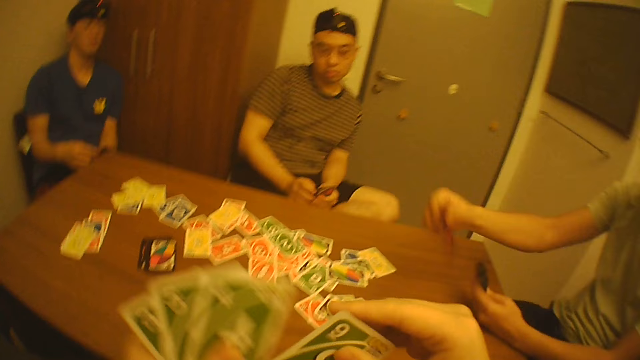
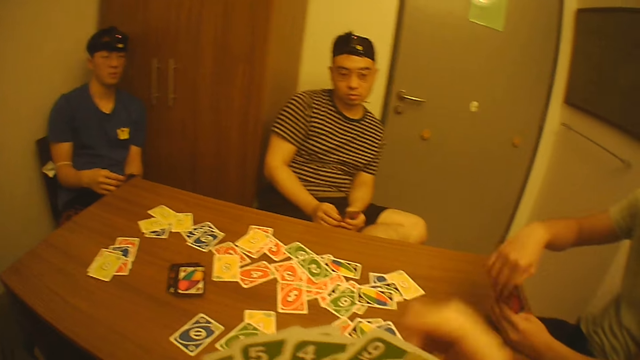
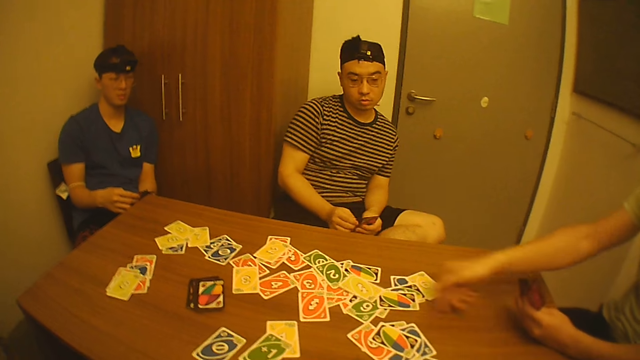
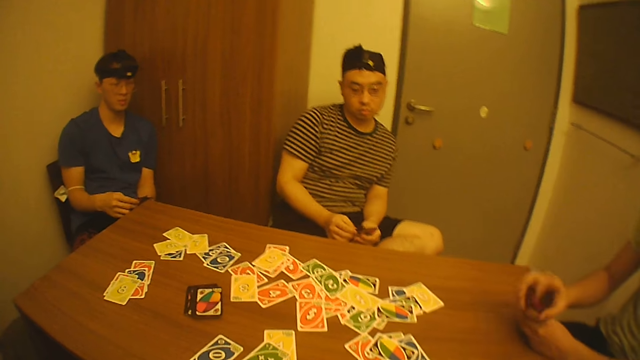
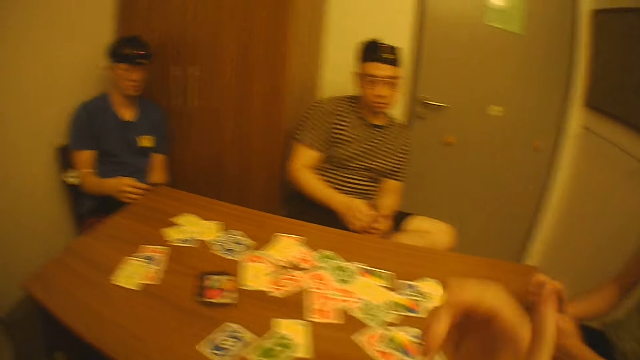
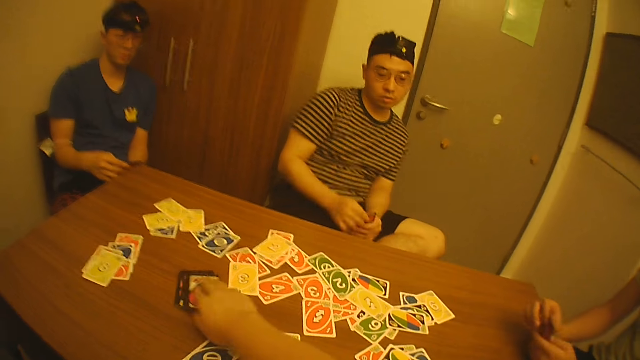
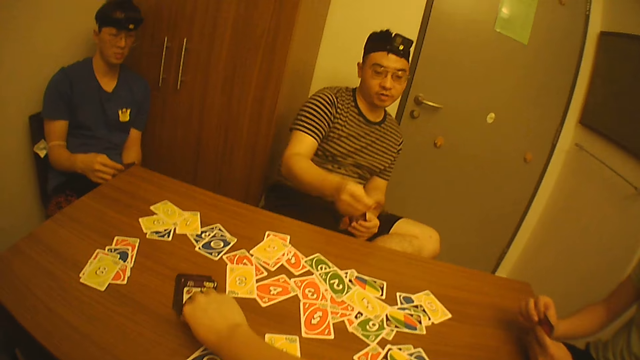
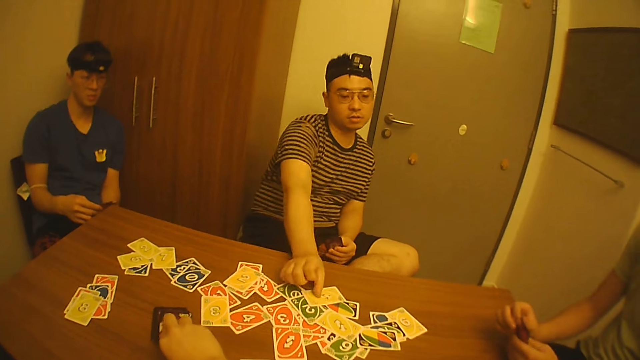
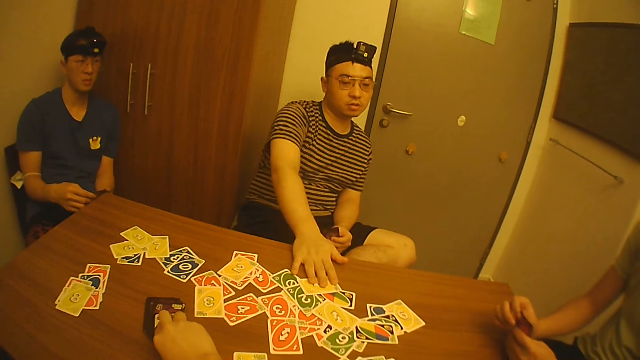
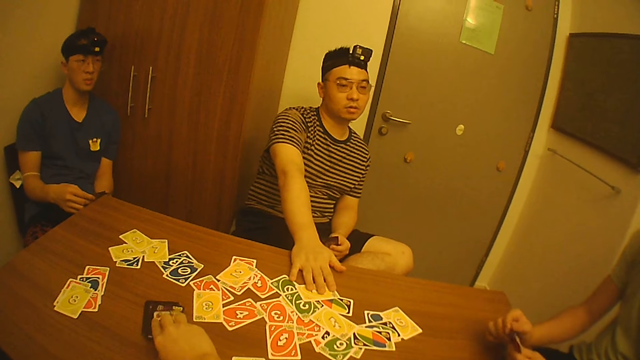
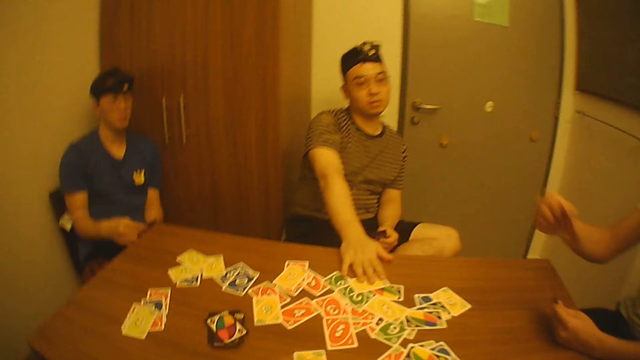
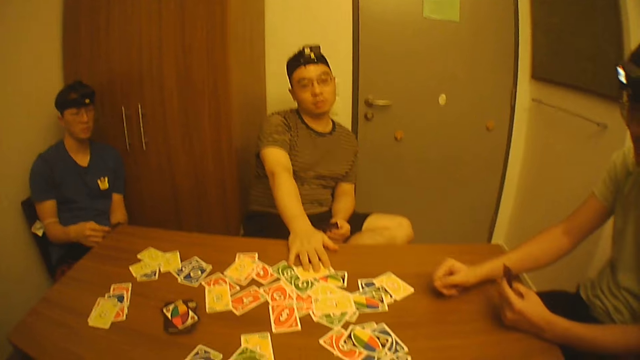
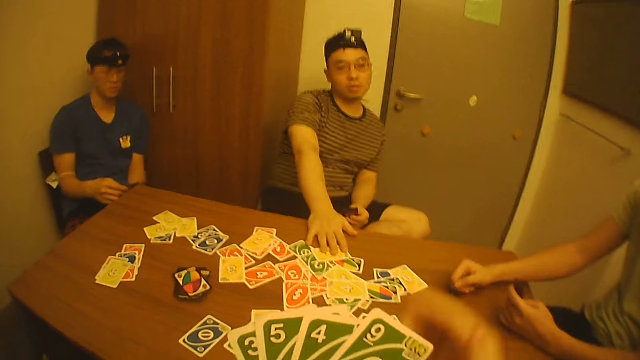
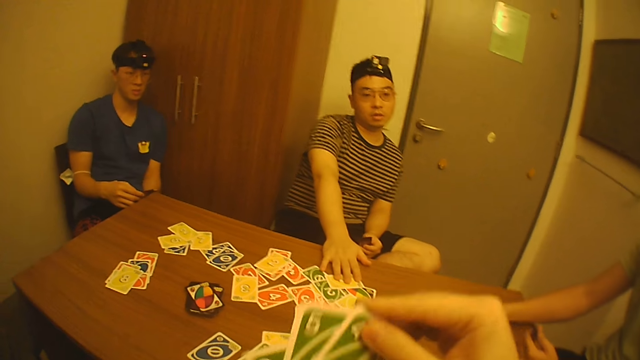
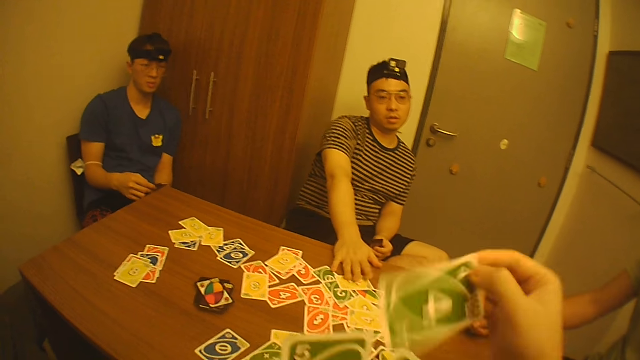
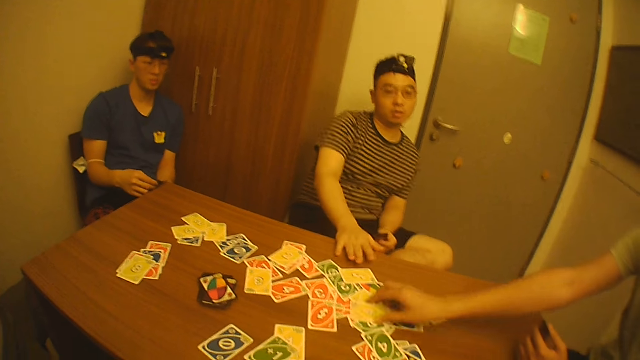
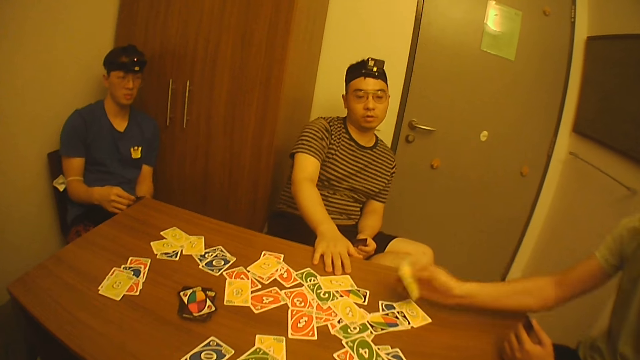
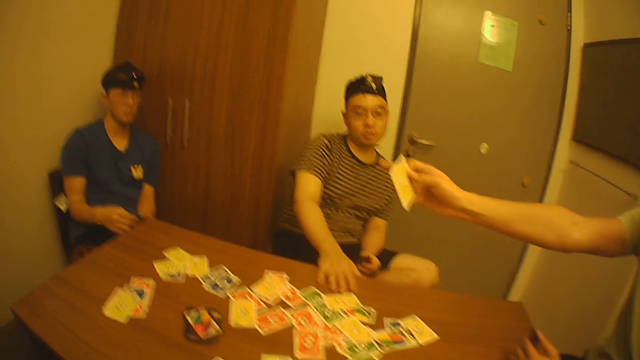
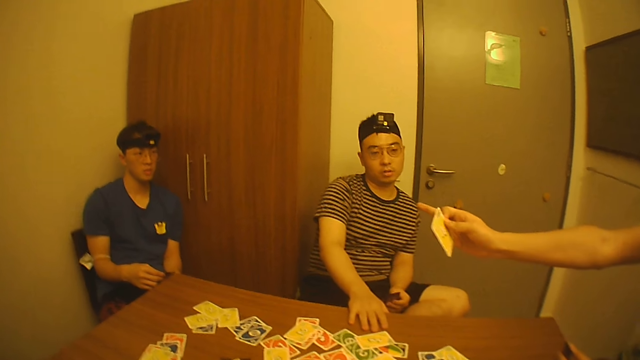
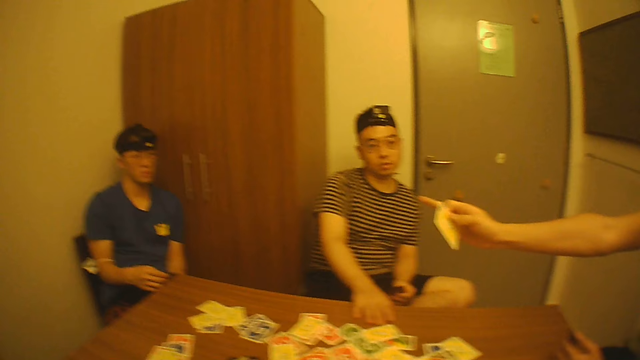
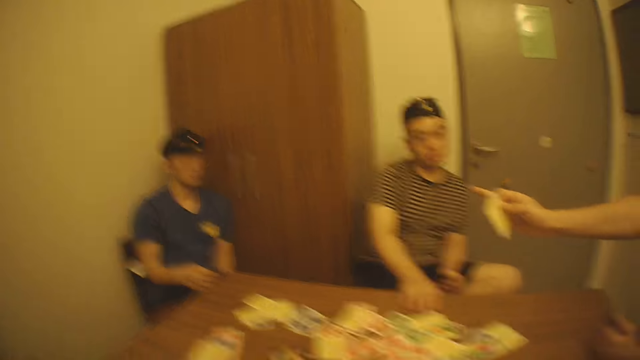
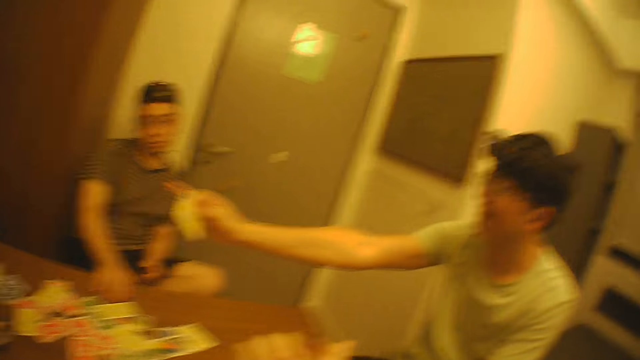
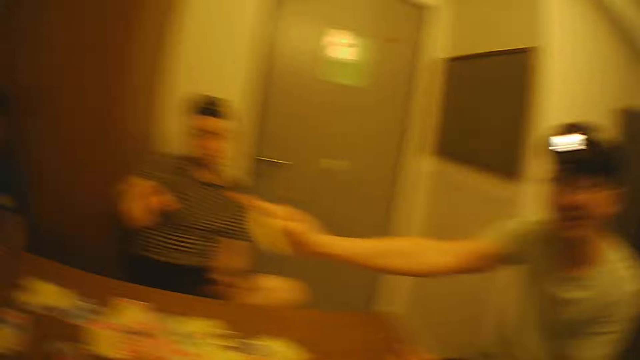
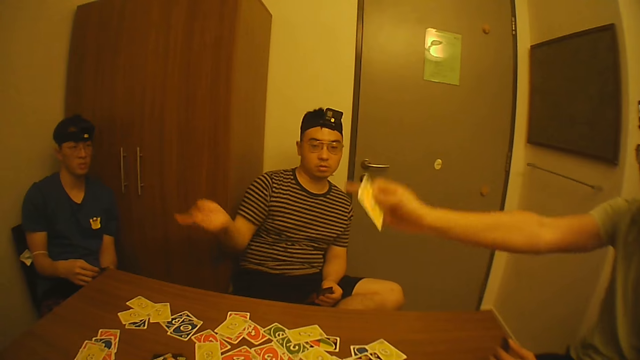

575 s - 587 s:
A man passes the card to his left hand with his right hand. The camera wearer passes the card to his left hand from his right hand. He puts the card together with other cards in his hand. The man picks the card from his left hand with his right hand, drops the card on the table with his right hand, and touches the cards in his left hand with his right hand. The camera wearer touches a card on the table with his right hand. Another man picks the card from his left hand with his right hand. The second man drops the card on the table with his right hand. The first man picks the card from his left hand with his right hand and drops the card on the table with his right hand. The camera wearer picks the card from his left hand with his right hand and drops the card on the table with his right hand. The first man picks the card from the table with his right hand.

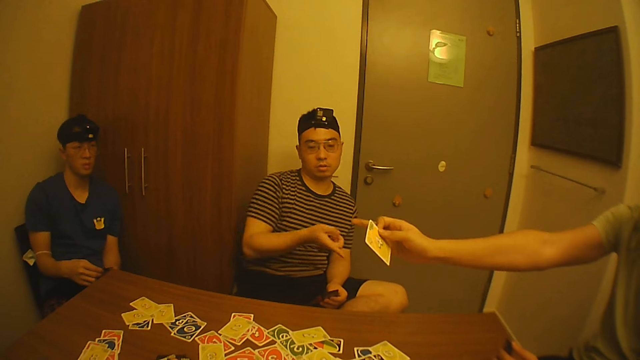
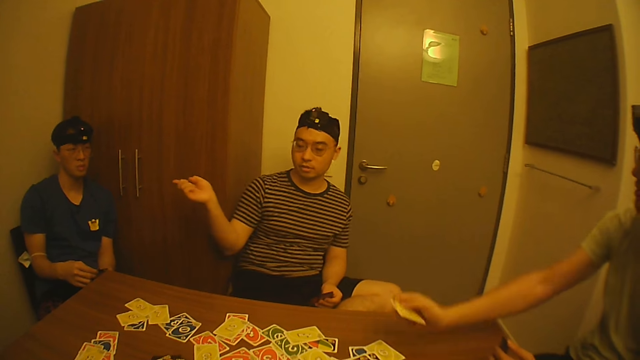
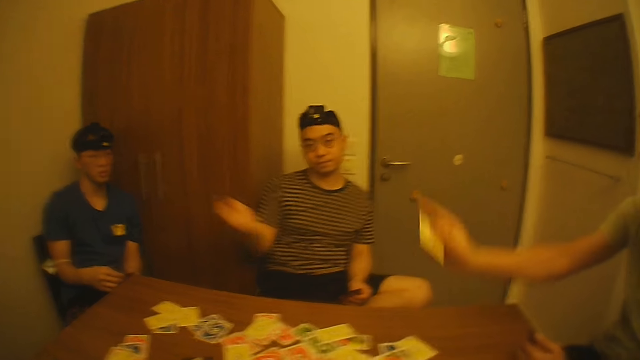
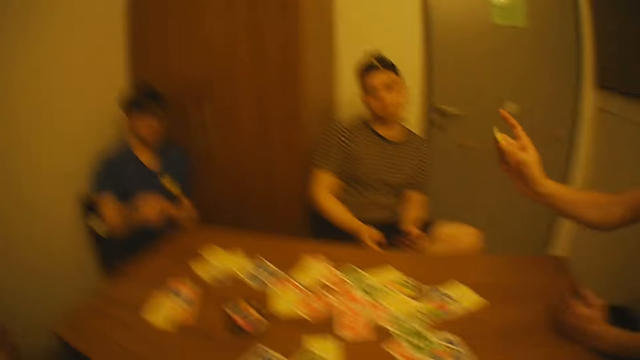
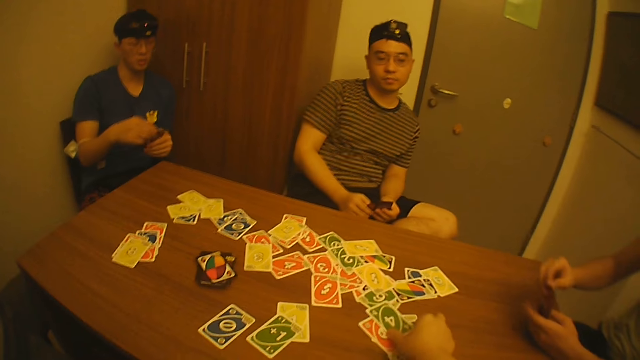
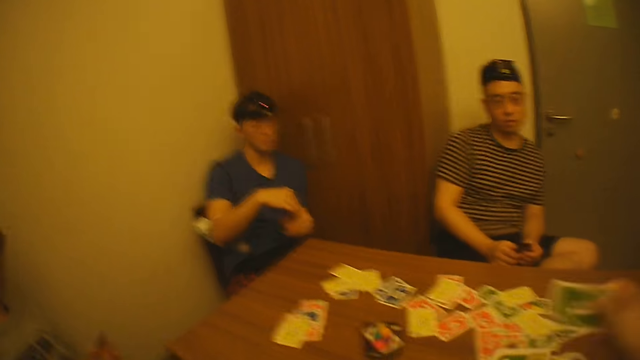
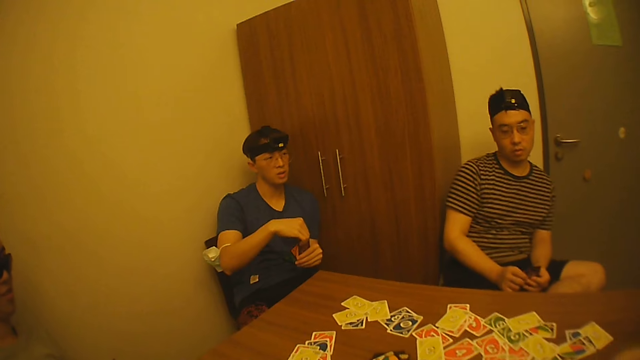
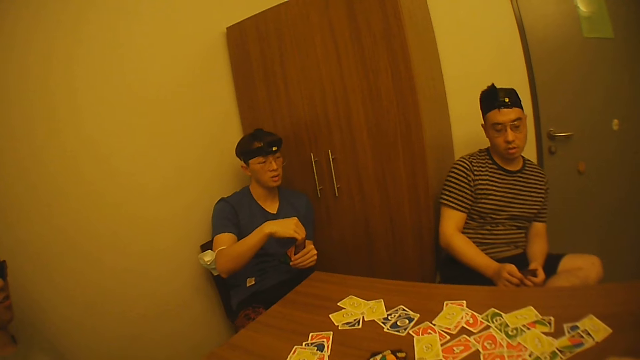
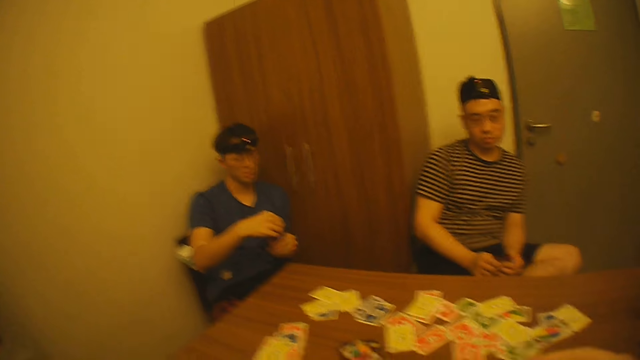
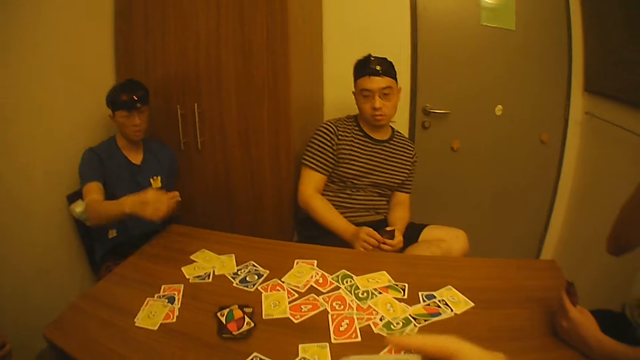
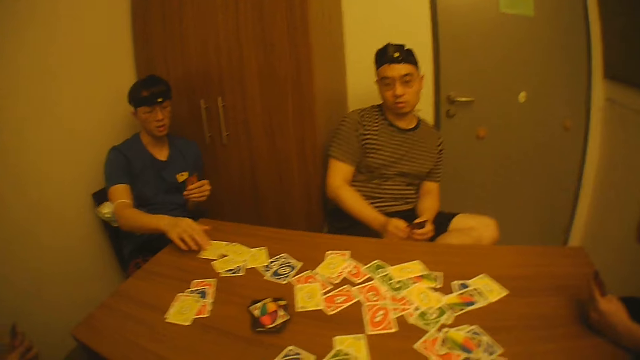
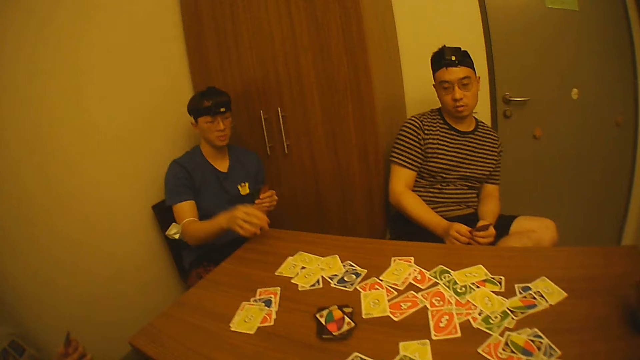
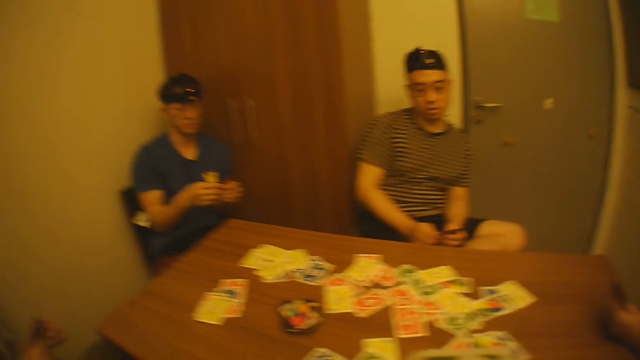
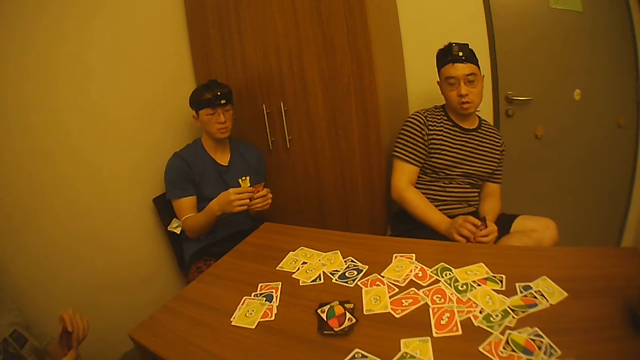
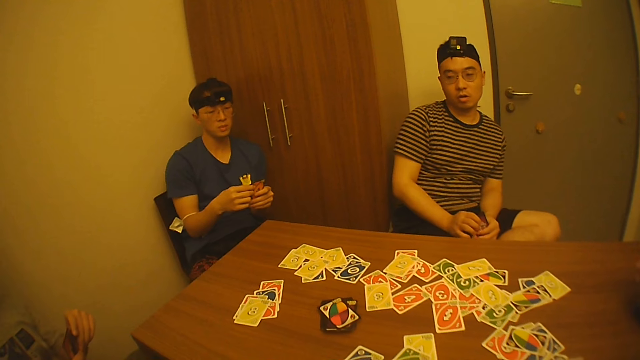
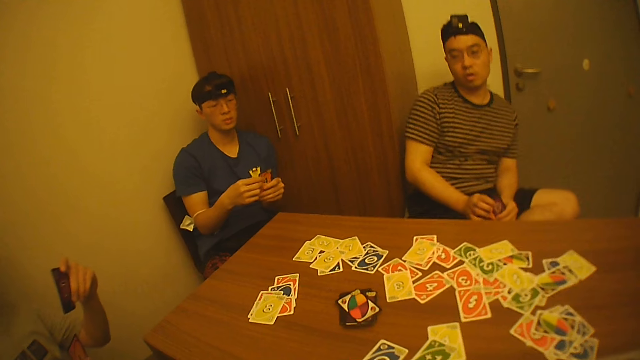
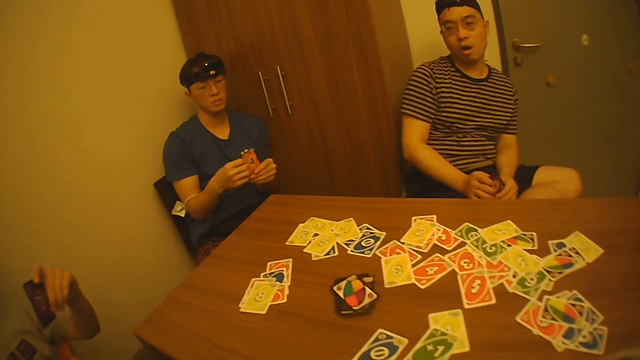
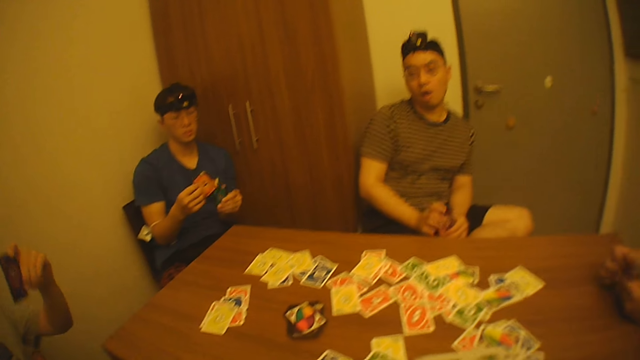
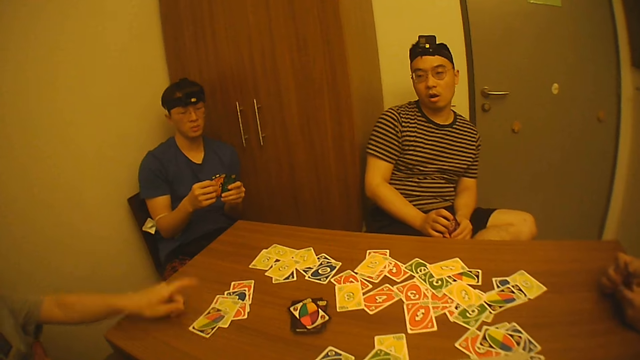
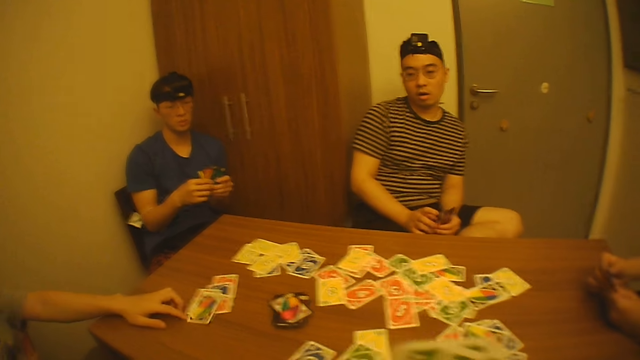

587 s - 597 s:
A man passes the card to his left hand with his right hand. The camera wearer picks a card from the table with his right hand. Another man touches the cards in his left hand with his right hand. A third man holds the cards with both hands. The camera wearer passes the card to his left hand from his right hand. A fourth man picks the card from his left hand with his right hand, drops the card on the table with his right hand, moves the card on the table with his right hand, and touches the cards in his left hand with his right hand. The third man picks the card from his right hand with his left hand. The fourth man picks the card from his left hand with his right hand. The first man touches the cards in his left hand with his right hand. The third man drops the card on the table with his left hand. The fourth man passes the card to his left hand with his right hand. The third man moves the card on the table with his left hand.
